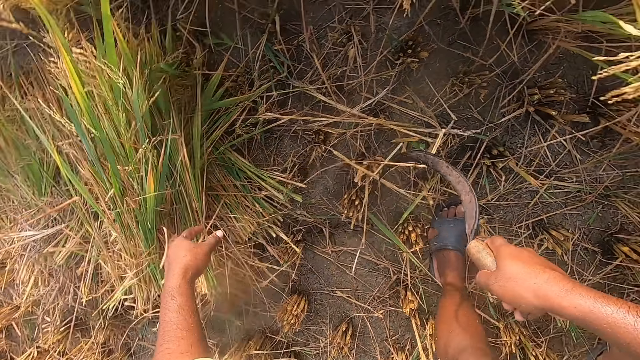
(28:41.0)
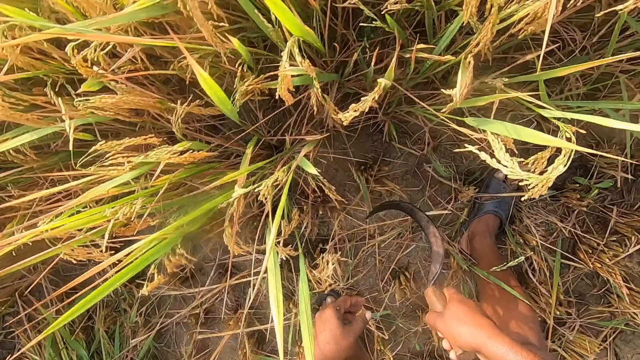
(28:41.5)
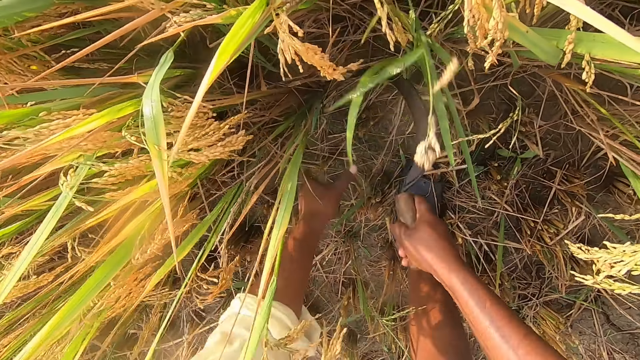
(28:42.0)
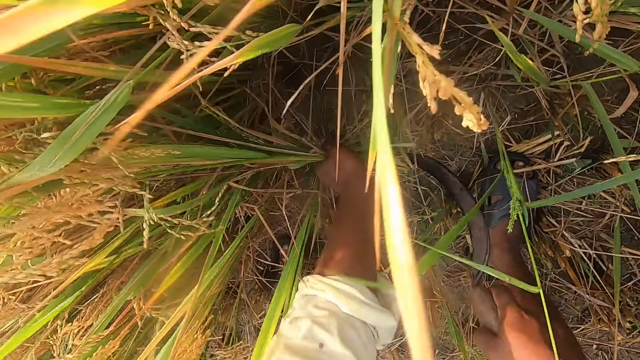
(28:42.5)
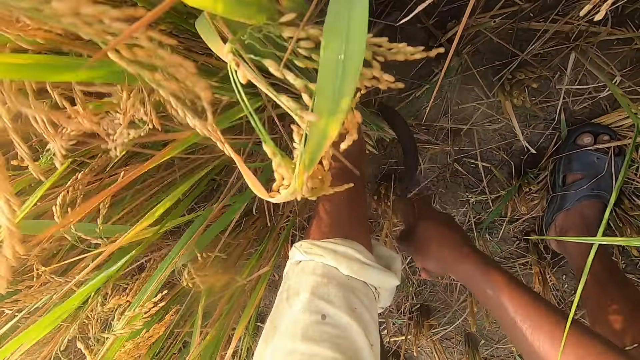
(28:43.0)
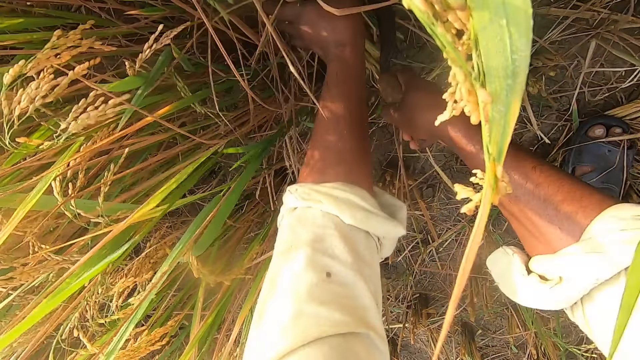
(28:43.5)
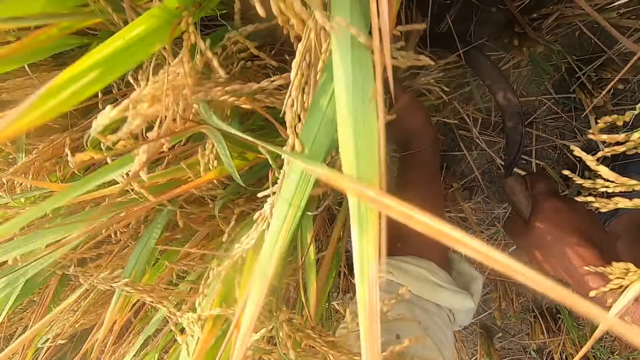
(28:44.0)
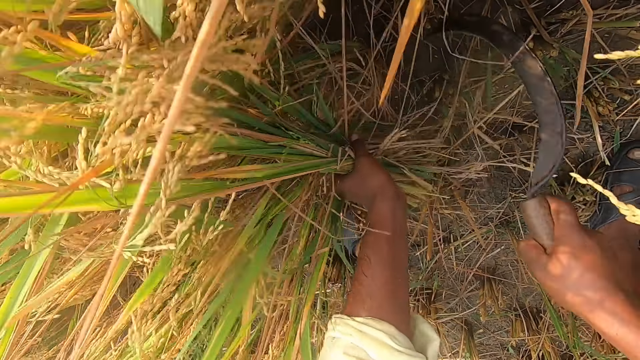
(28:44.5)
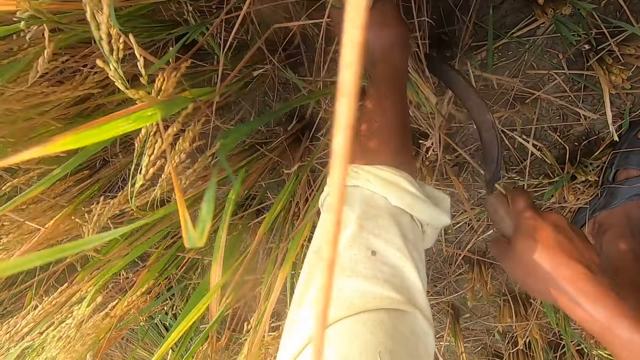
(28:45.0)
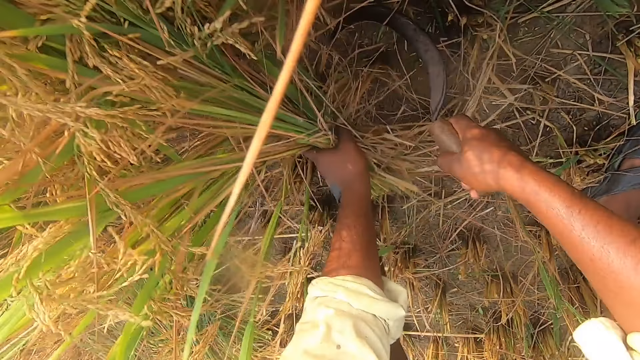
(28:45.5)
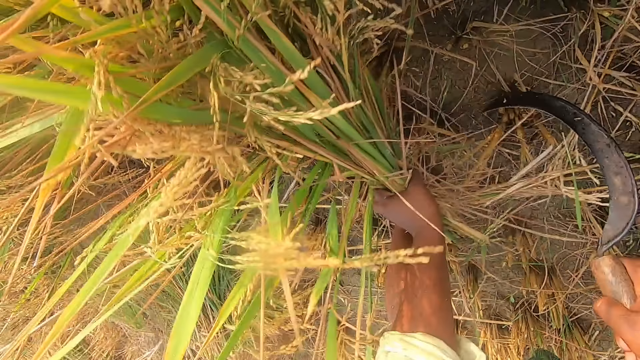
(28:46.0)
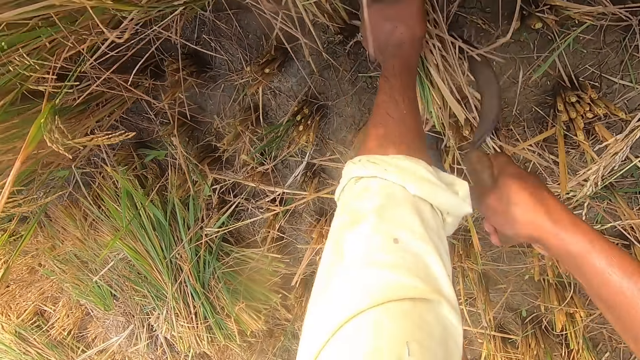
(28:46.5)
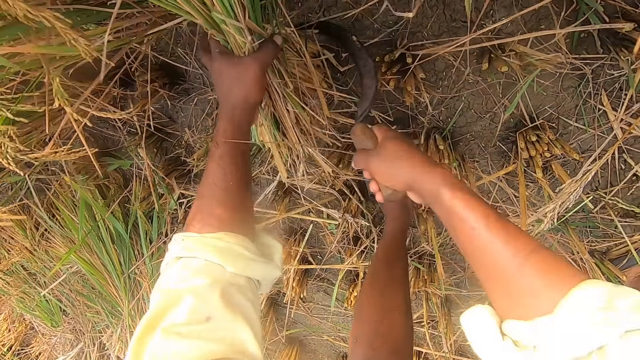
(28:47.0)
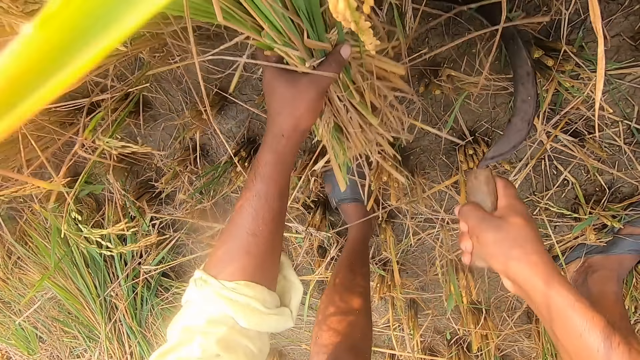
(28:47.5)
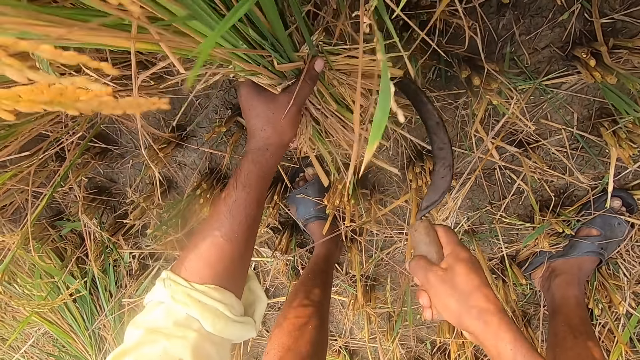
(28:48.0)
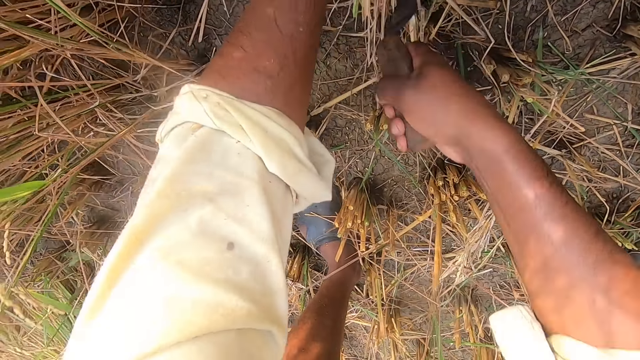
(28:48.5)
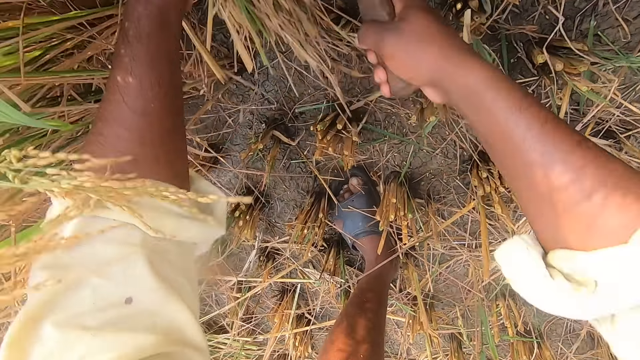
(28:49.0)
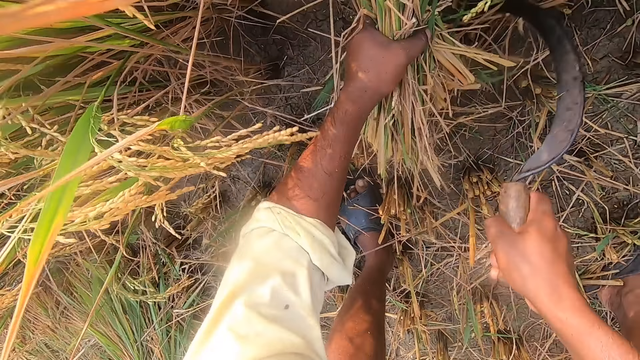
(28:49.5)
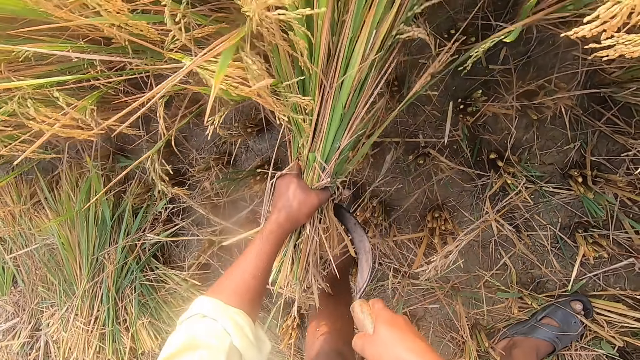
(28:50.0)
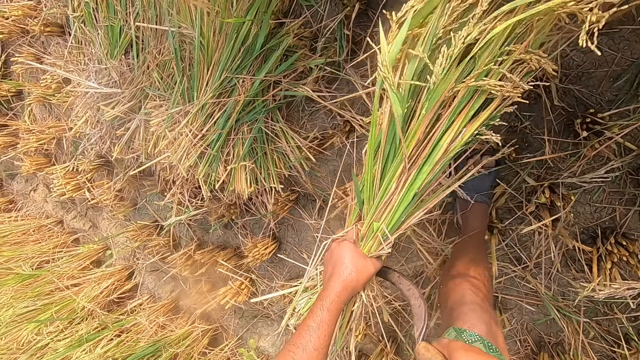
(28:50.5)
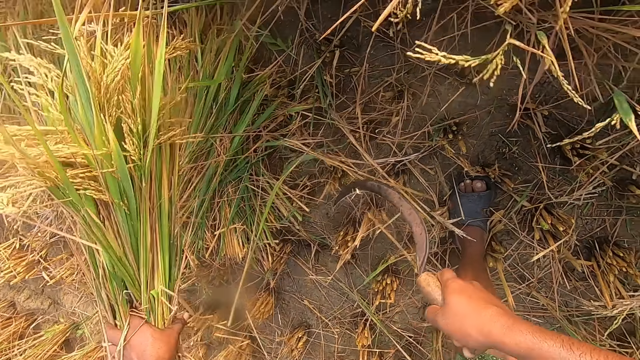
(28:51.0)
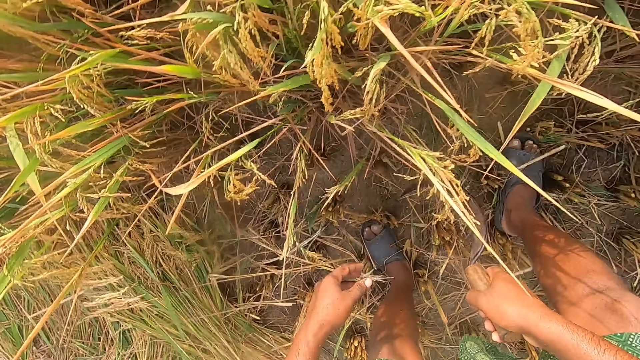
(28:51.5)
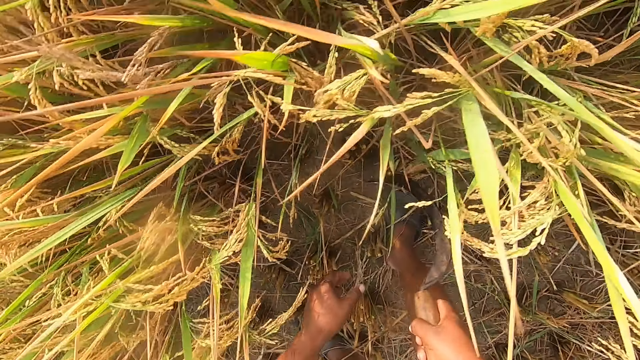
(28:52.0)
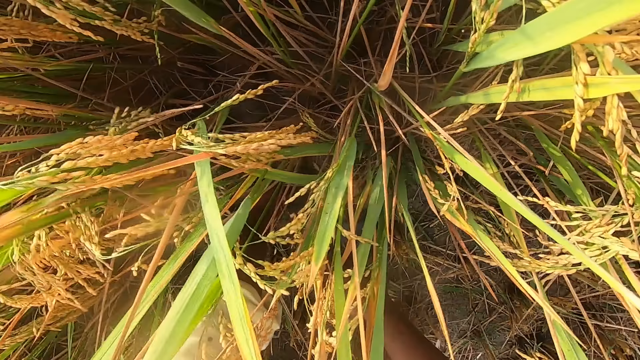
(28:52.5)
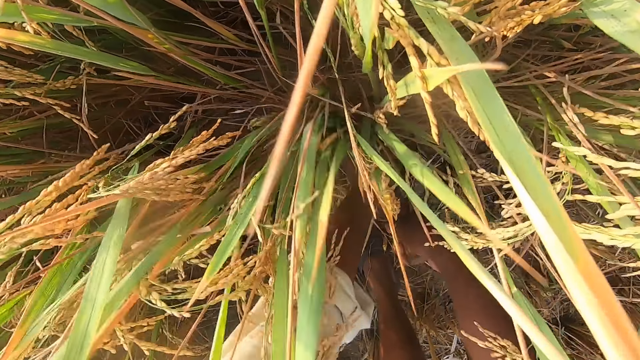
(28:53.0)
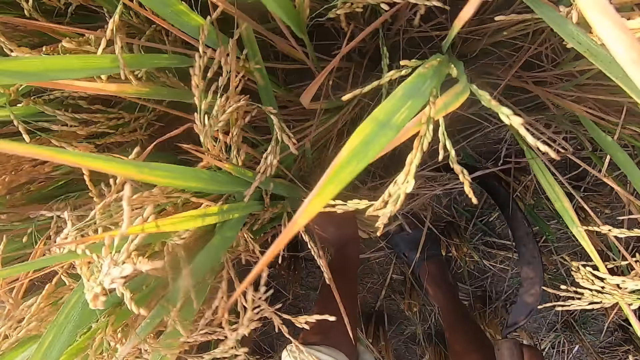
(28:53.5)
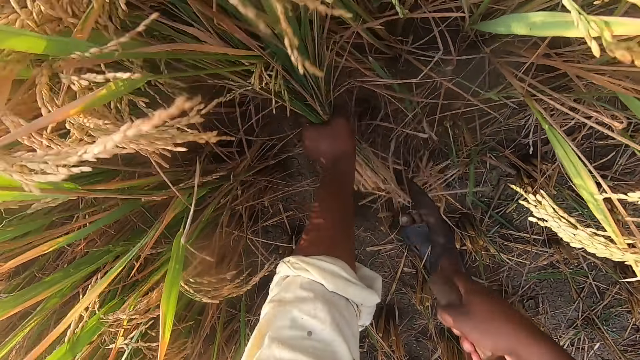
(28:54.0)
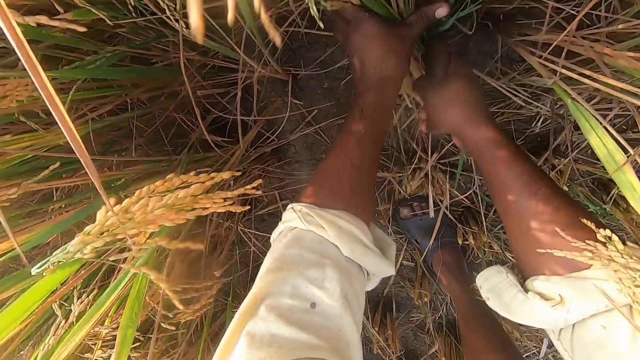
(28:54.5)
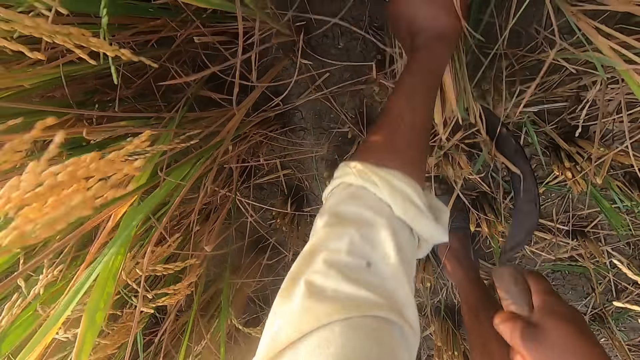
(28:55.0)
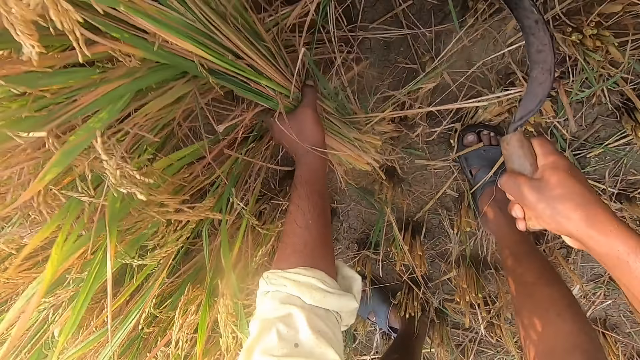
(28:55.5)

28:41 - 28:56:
The camera wearer removes the wheat from the ground with a sickle. They drop the wheat on the floor. They remove the wheat from the ground with the sickle.

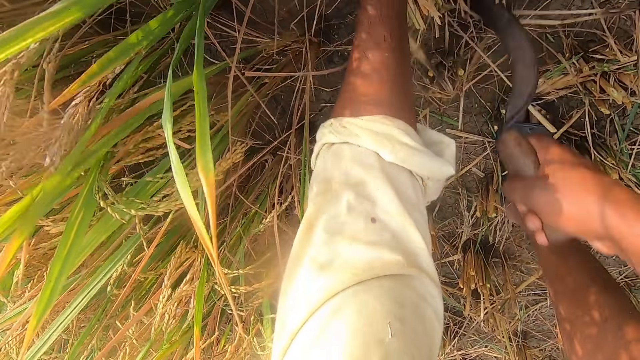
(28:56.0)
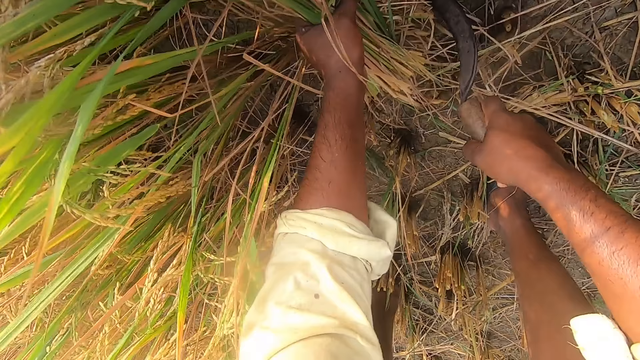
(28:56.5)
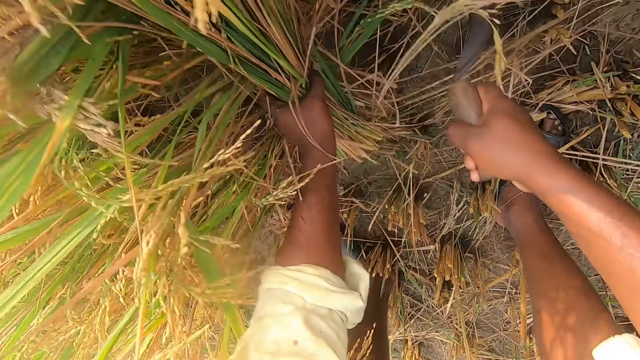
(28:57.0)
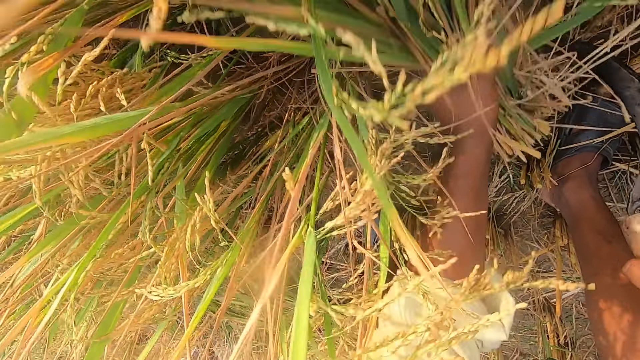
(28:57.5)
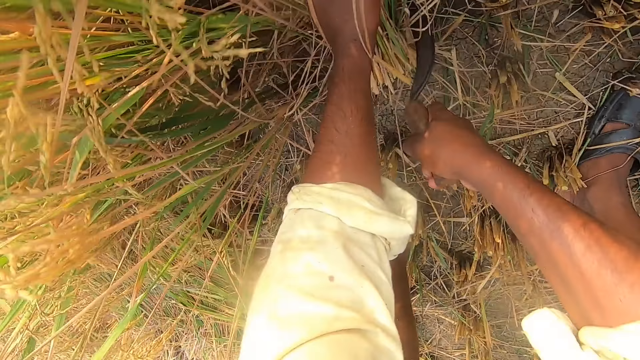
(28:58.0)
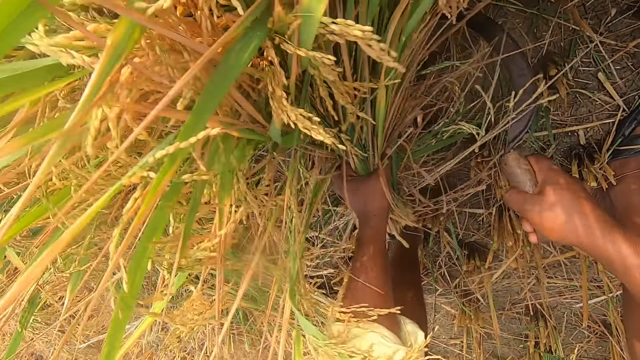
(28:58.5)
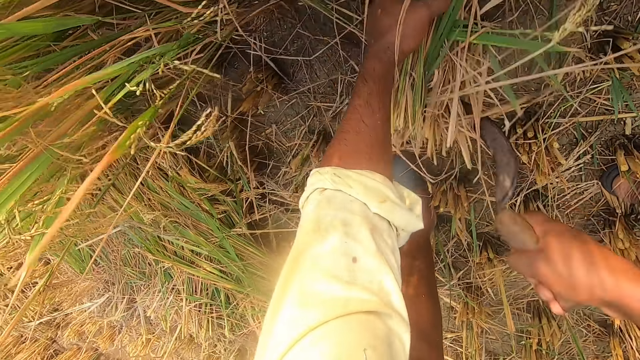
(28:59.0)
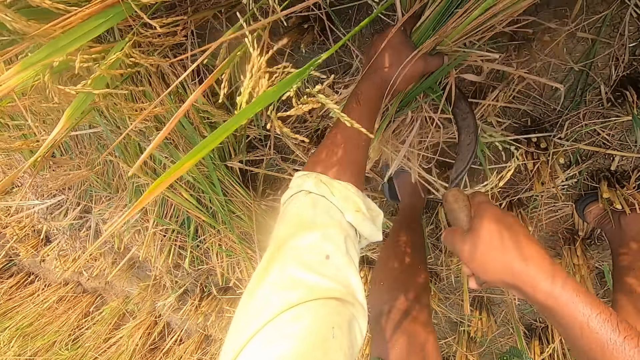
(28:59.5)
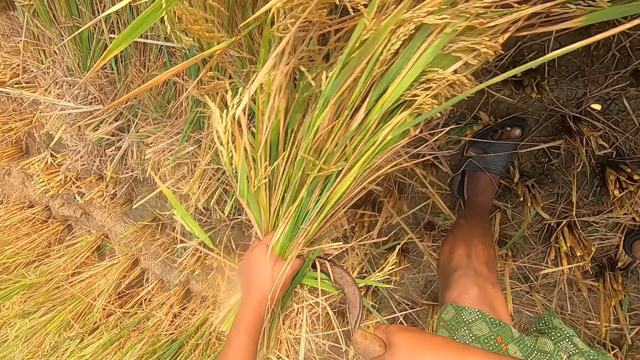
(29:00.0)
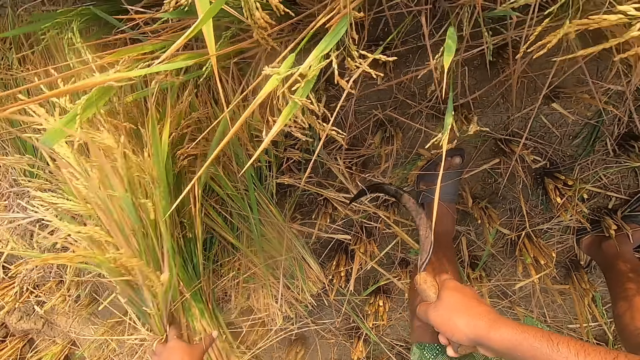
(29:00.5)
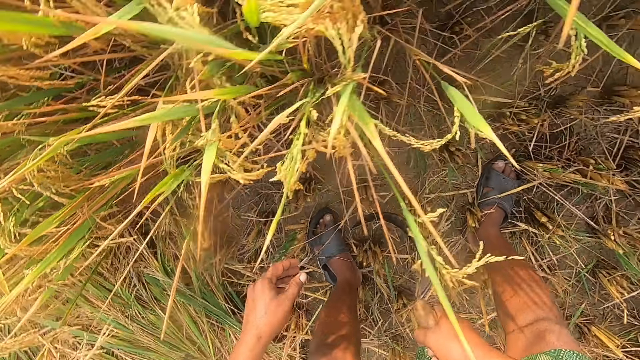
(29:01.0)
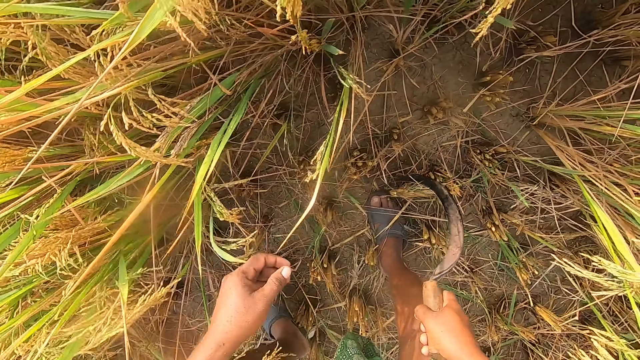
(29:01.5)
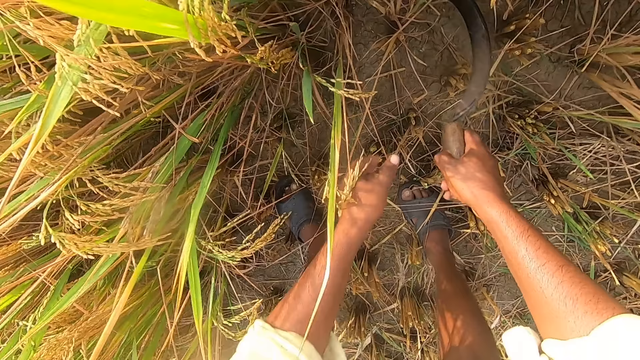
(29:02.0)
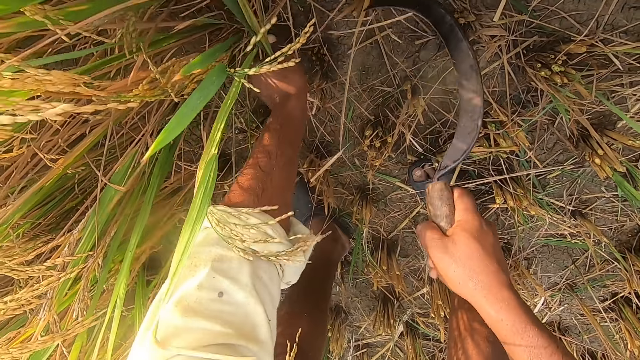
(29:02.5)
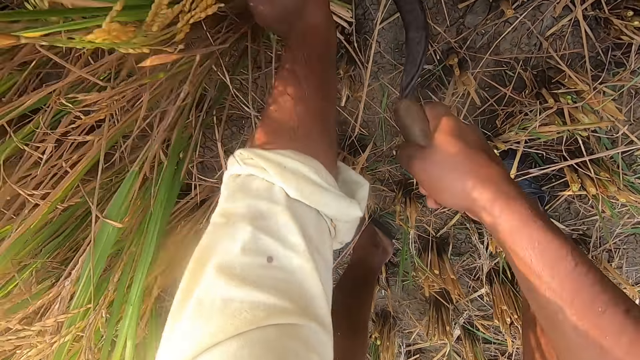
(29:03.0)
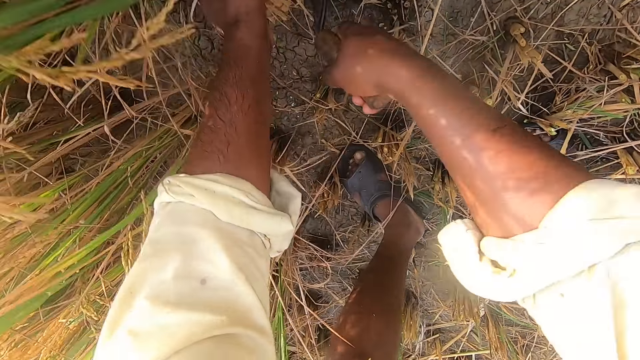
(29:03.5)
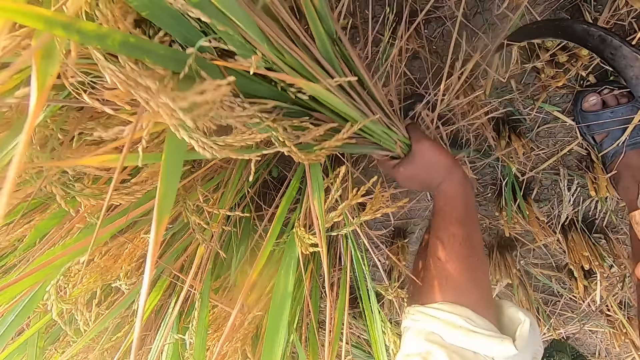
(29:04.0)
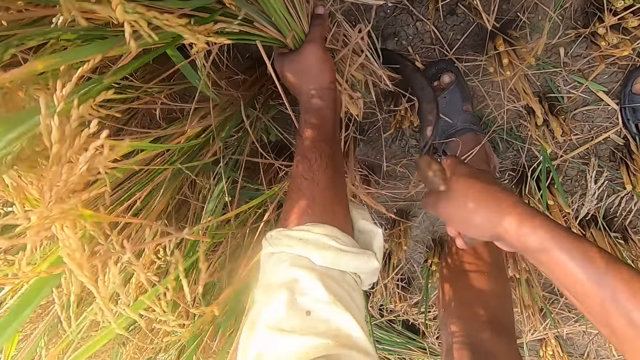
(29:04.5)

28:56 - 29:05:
The camera wearer drops the wheat on the floor. They remove the wheat from the ground with a sickle.
